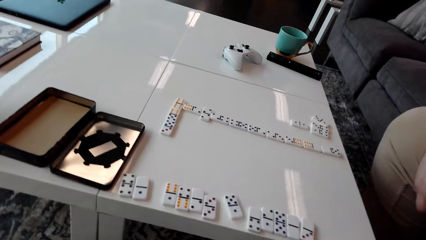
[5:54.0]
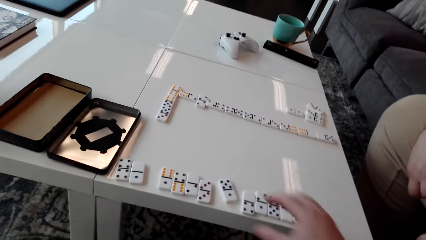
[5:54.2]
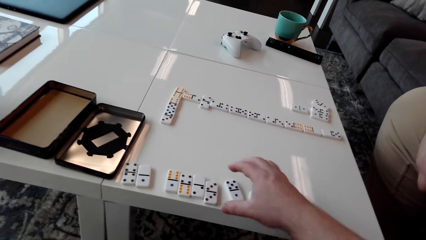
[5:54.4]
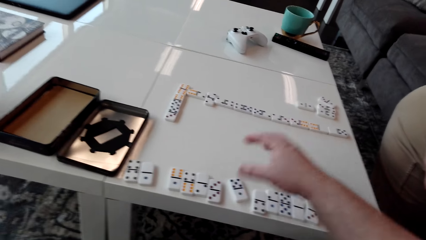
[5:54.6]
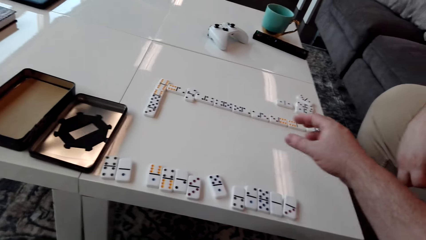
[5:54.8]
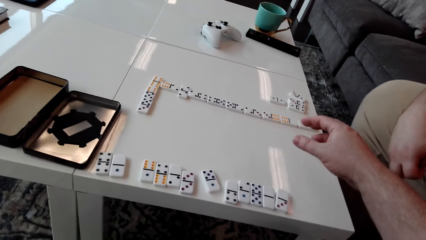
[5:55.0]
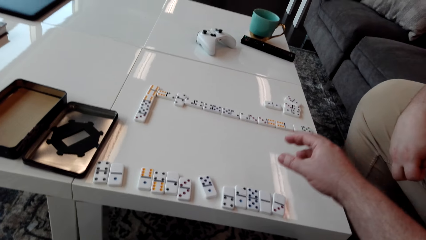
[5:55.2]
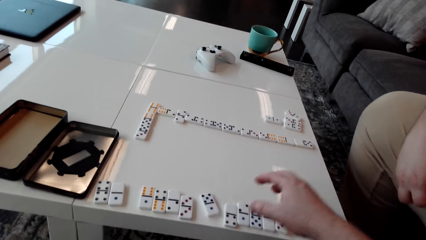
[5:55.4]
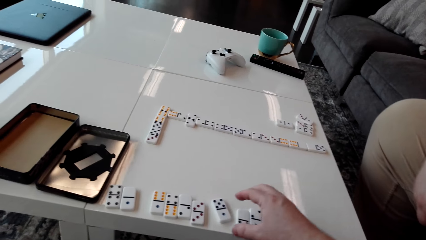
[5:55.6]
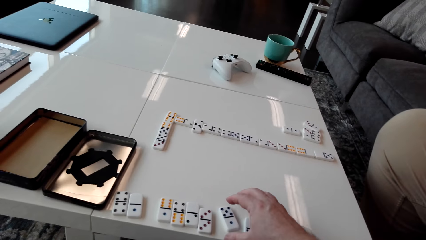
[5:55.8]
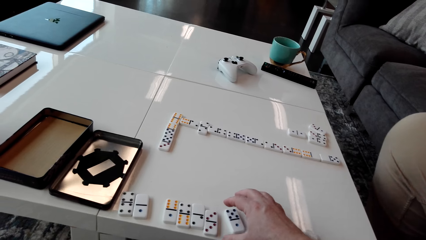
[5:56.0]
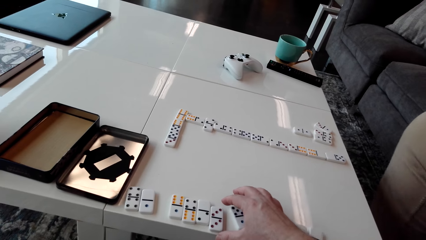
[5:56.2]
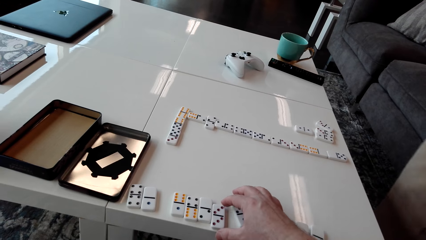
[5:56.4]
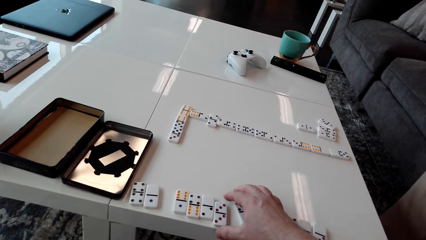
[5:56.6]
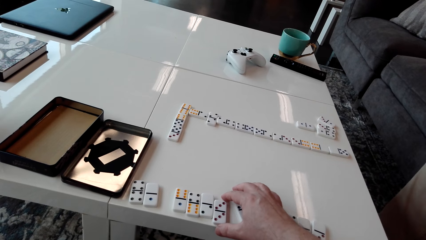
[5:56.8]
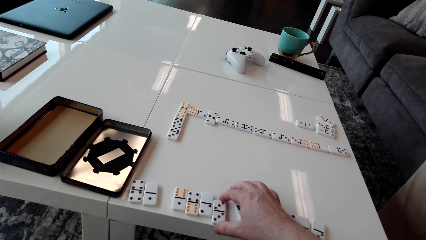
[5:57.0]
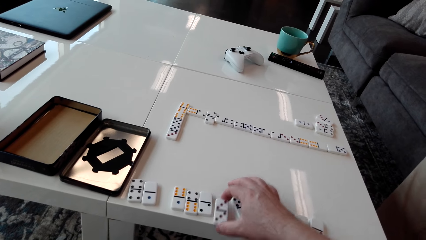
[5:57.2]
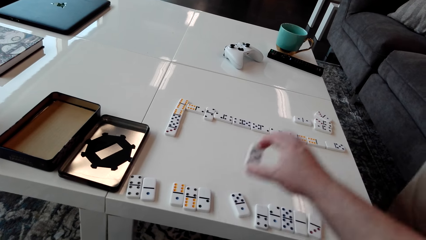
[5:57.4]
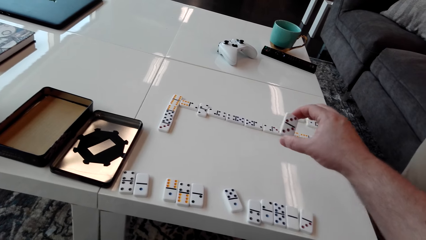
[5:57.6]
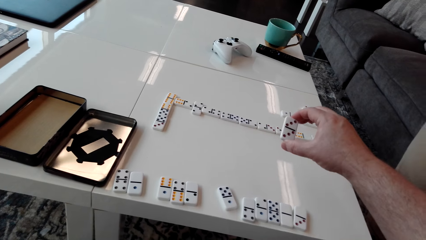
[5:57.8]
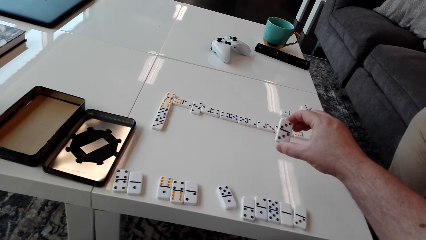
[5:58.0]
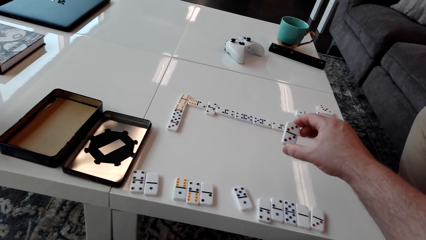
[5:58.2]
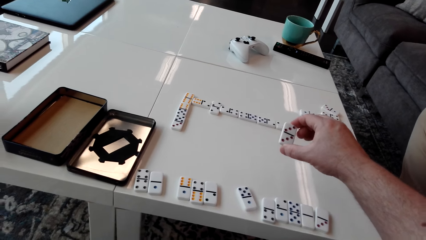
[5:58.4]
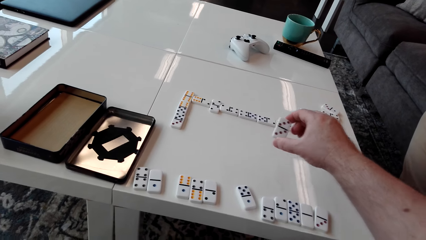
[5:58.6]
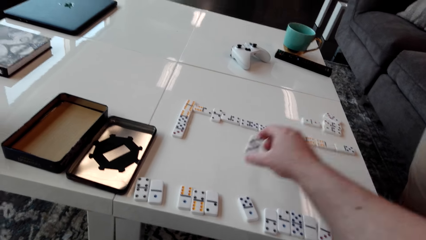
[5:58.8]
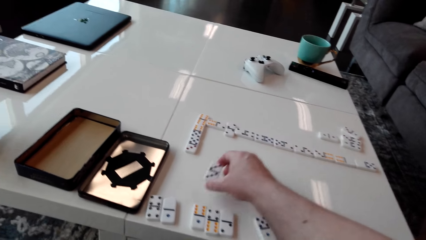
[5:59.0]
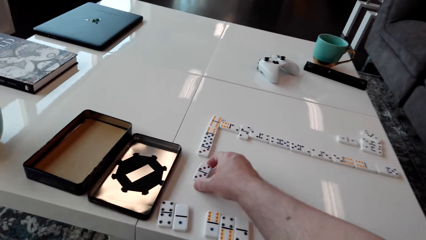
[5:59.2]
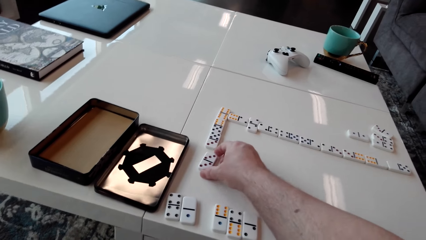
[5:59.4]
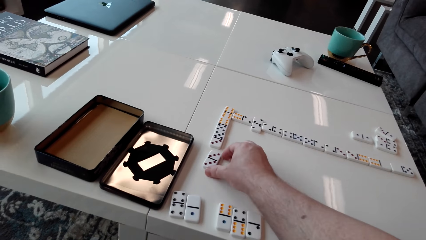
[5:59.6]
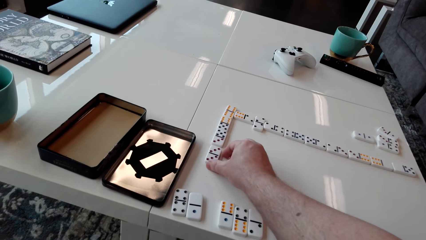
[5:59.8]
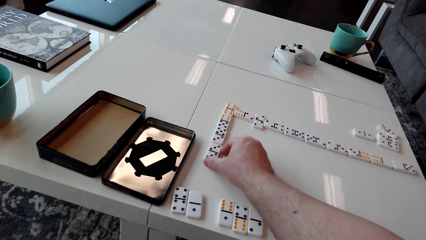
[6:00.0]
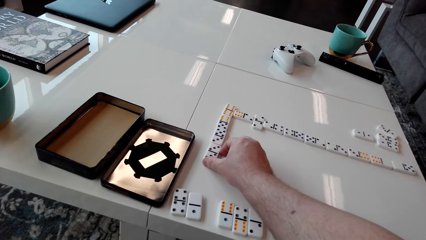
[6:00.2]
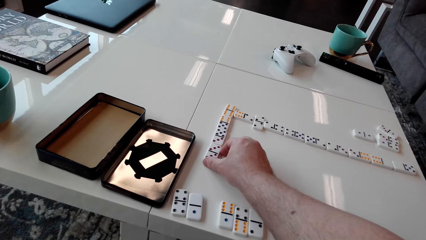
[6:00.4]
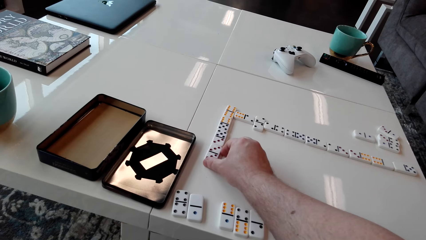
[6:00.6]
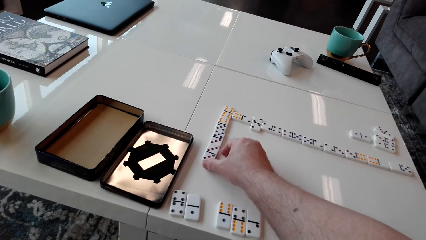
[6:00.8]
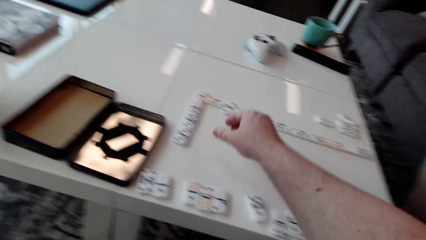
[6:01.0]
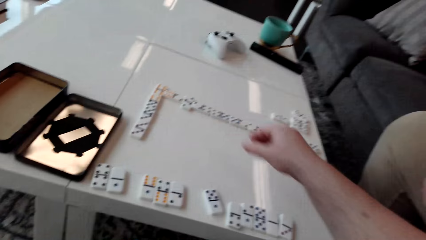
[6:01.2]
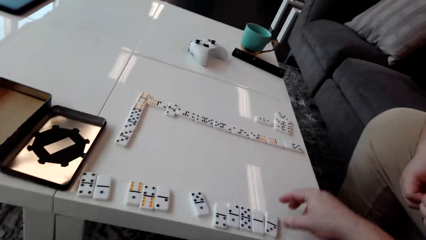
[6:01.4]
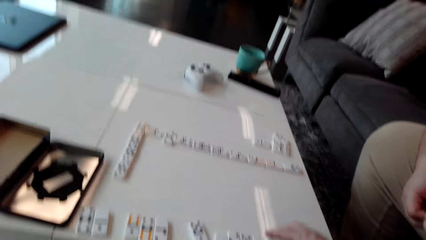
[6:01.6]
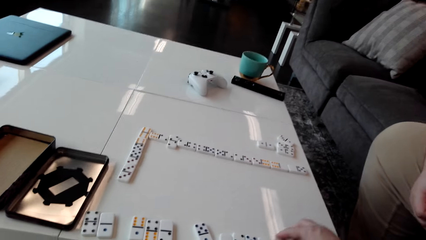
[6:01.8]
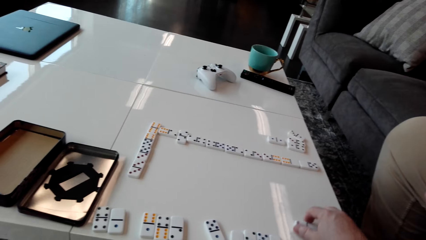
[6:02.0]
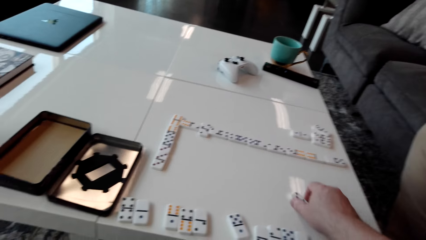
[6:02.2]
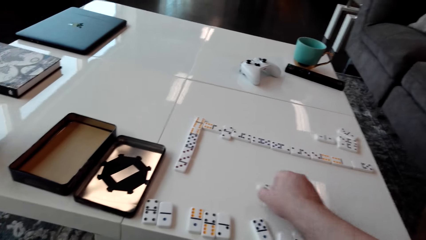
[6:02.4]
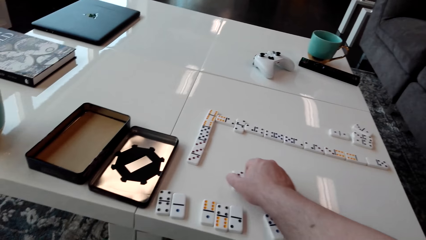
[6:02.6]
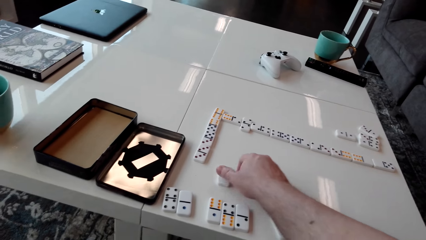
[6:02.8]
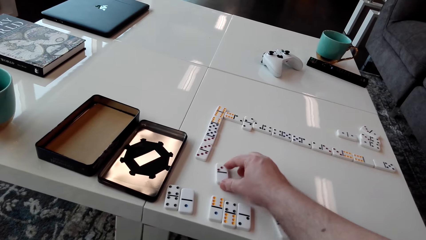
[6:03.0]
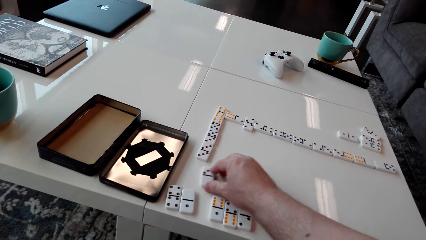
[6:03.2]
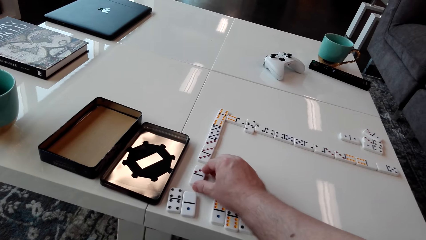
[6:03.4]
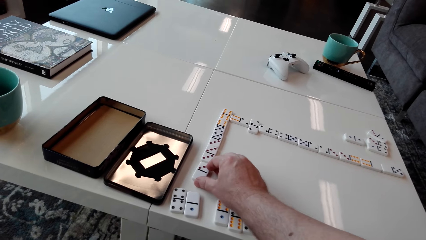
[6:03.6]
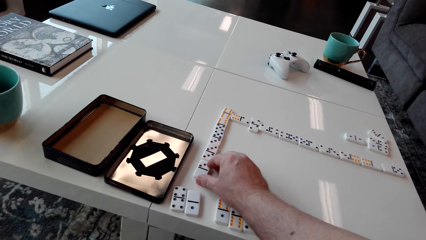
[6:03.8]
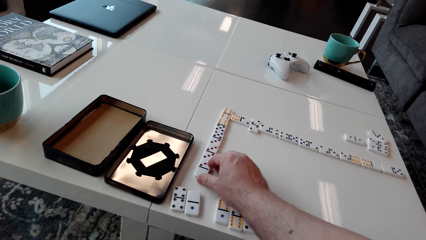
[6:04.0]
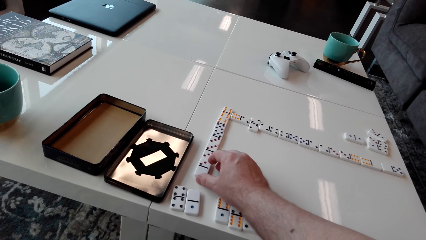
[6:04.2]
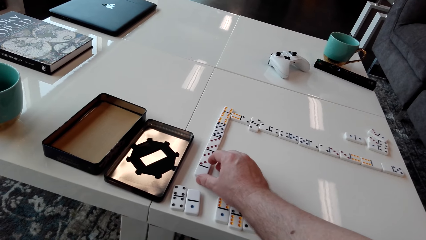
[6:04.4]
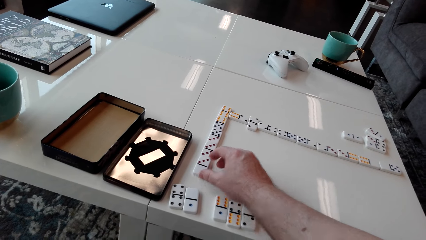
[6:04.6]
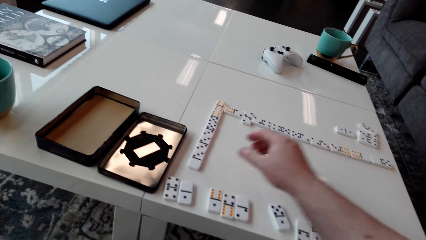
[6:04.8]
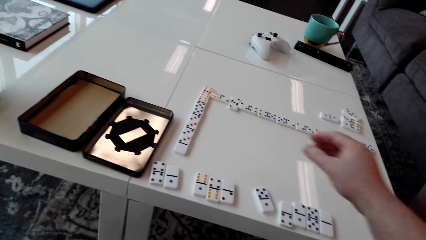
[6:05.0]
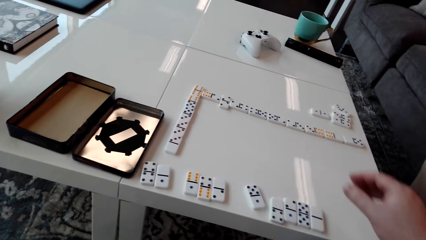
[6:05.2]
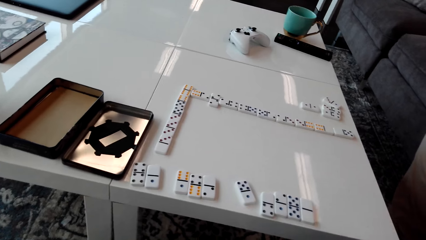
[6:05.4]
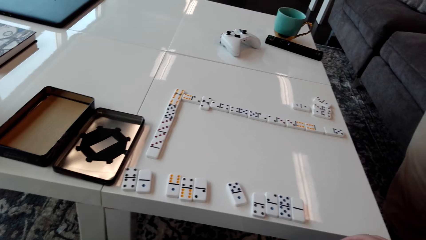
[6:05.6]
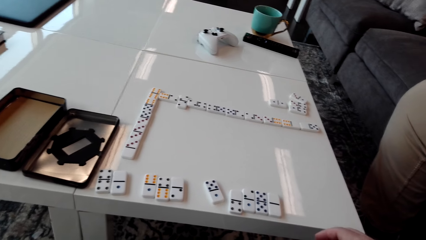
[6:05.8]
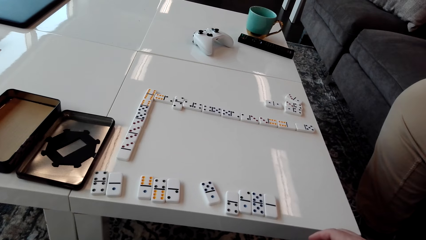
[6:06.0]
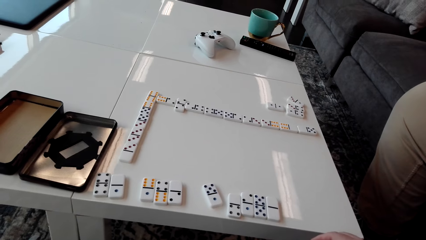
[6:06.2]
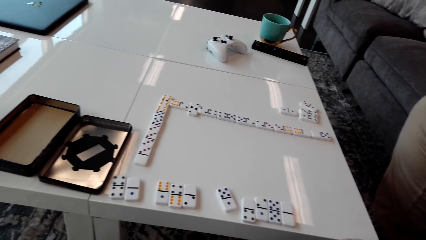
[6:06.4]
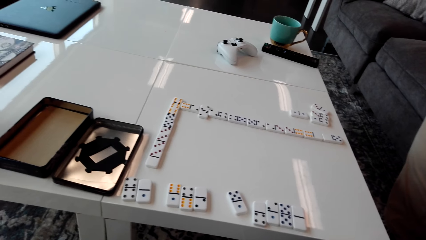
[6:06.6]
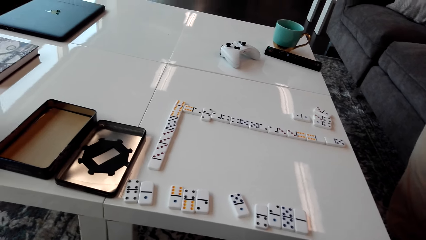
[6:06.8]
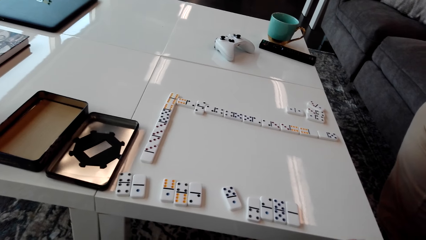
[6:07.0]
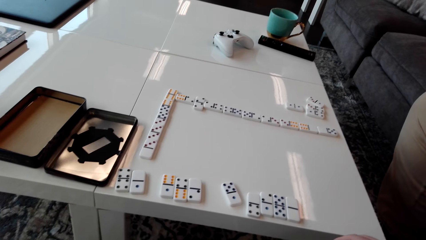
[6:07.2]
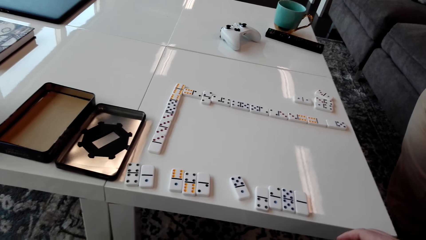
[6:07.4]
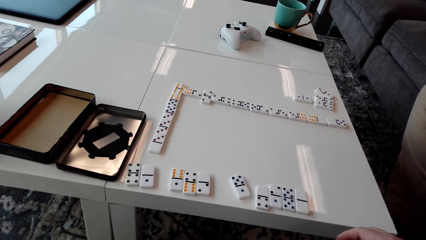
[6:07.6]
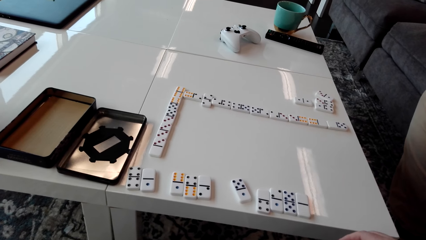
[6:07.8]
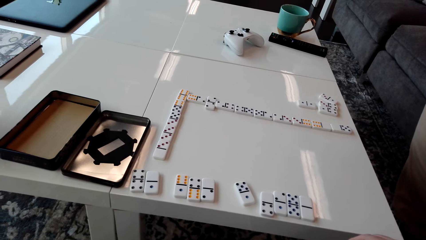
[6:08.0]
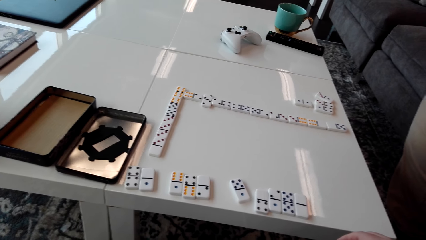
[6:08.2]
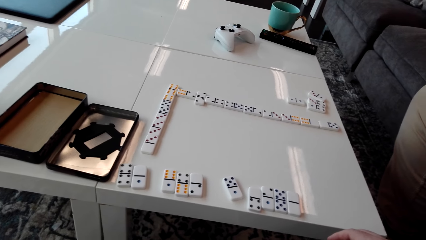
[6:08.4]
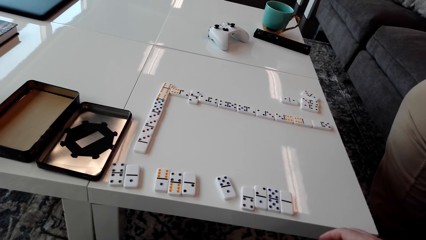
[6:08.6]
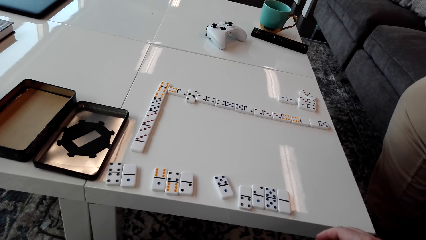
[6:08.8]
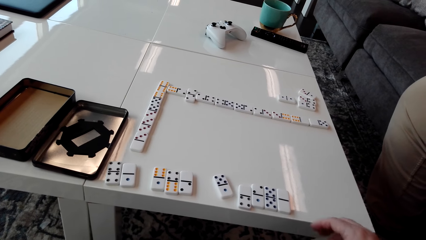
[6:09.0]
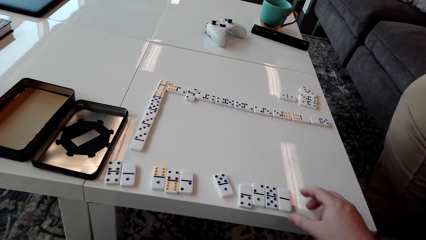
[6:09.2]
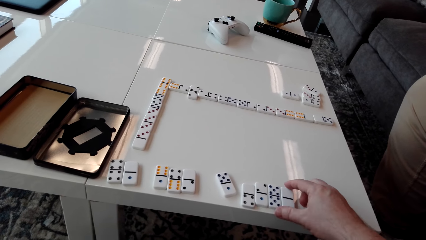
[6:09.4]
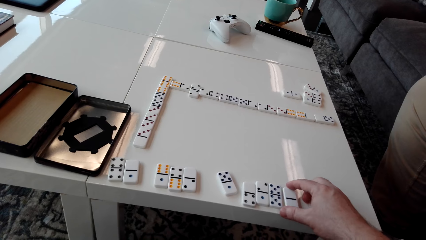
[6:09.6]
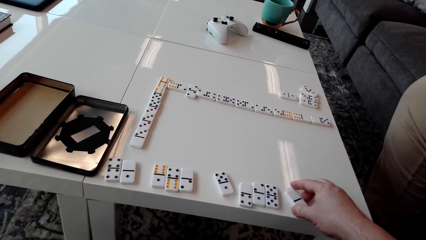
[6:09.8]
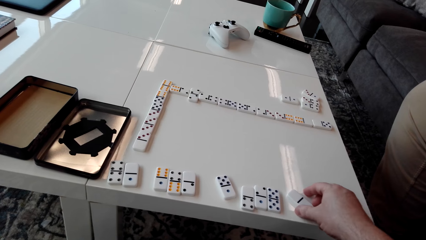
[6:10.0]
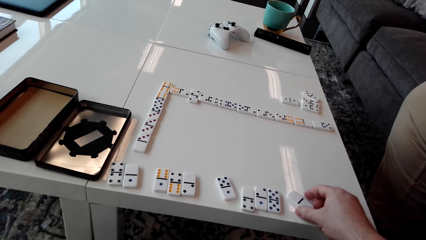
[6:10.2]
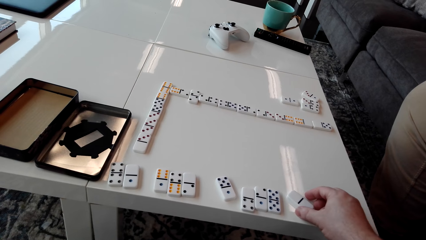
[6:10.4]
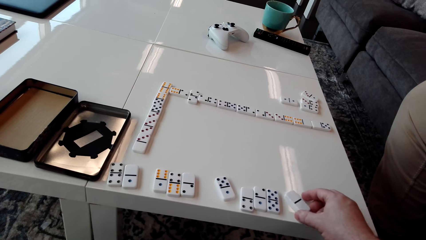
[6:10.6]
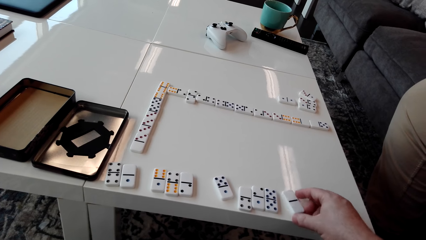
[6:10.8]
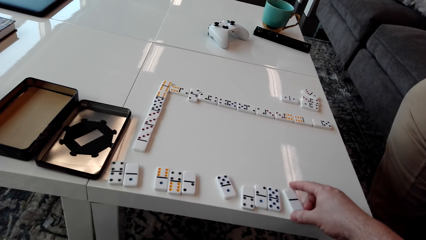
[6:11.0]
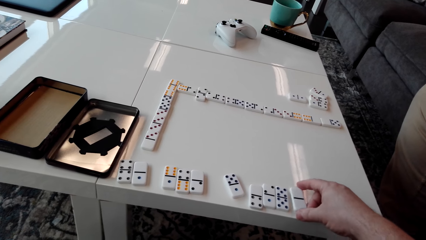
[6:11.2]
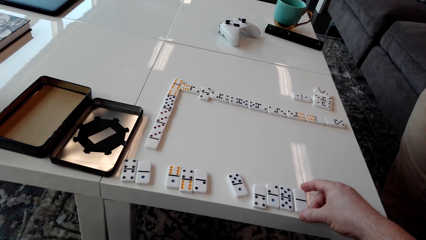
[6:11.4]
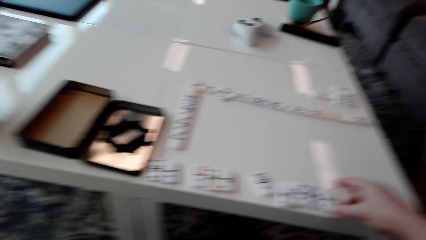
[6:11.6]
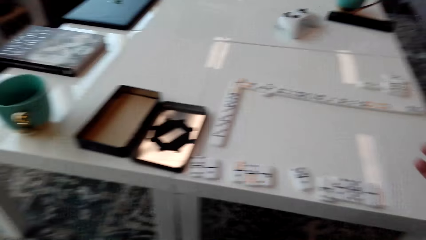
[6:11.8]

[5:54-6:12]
The camera wearer moves their right hand. They pick a domino piece. They place the domino piece on the table. They move the domino piece. They move the domino piece on the table. They stare at the domino pieces on the table. They move the domino piece on the table.
